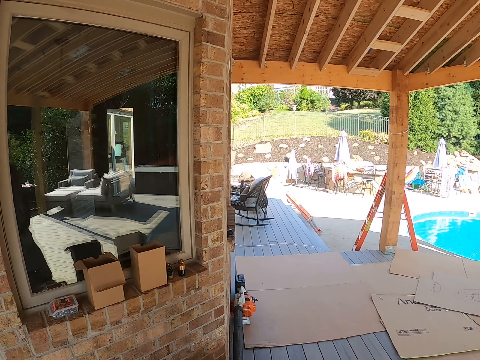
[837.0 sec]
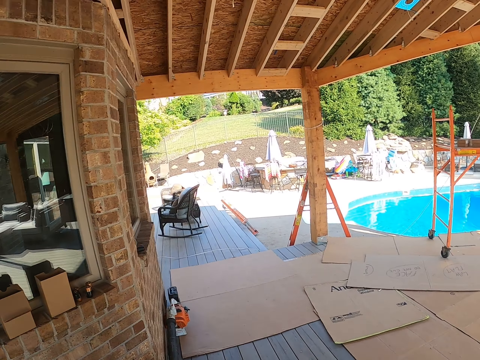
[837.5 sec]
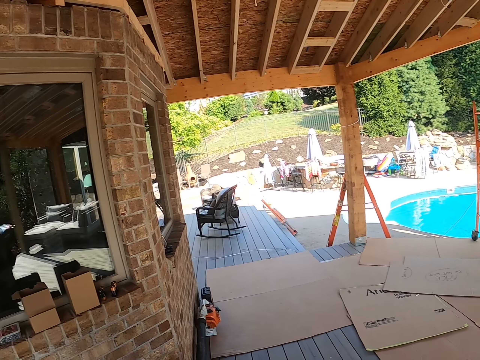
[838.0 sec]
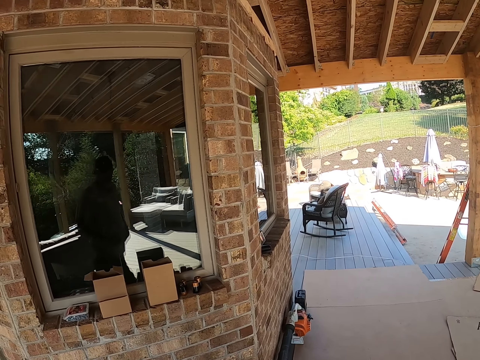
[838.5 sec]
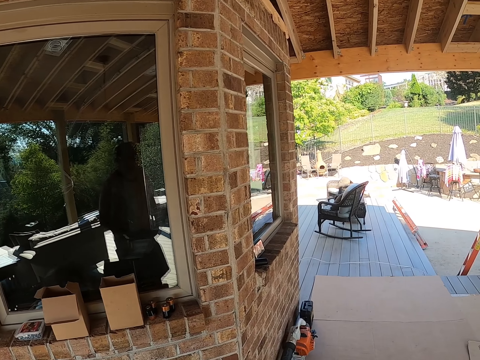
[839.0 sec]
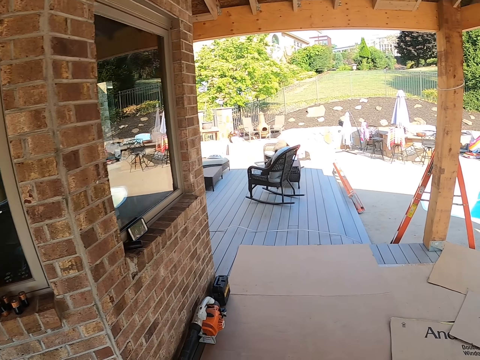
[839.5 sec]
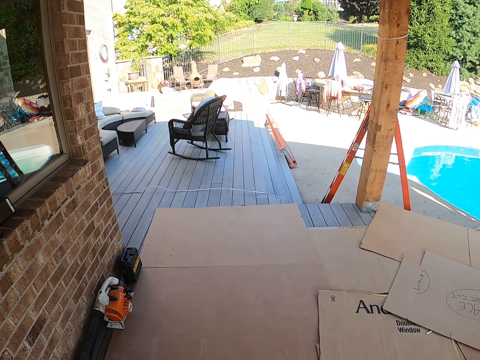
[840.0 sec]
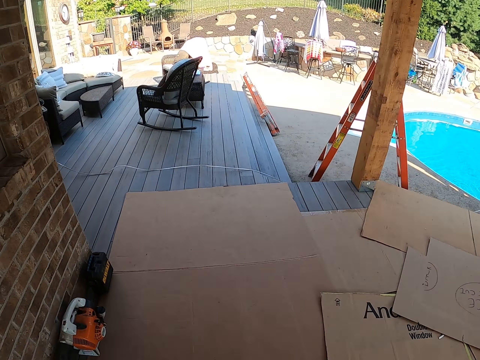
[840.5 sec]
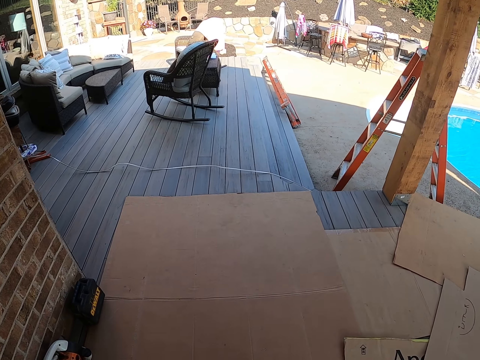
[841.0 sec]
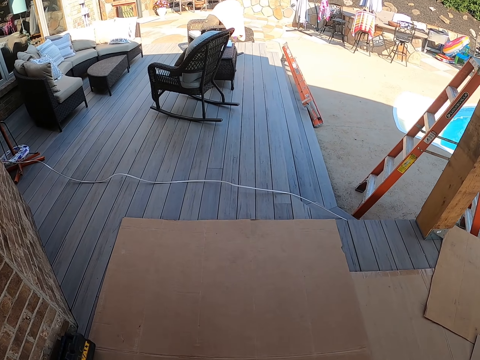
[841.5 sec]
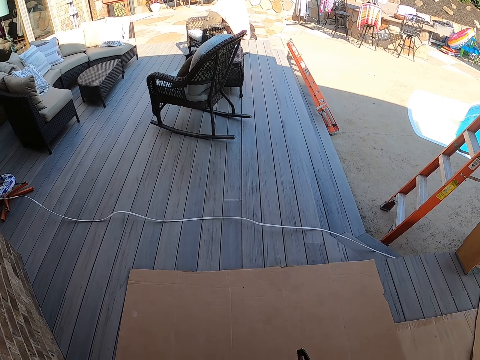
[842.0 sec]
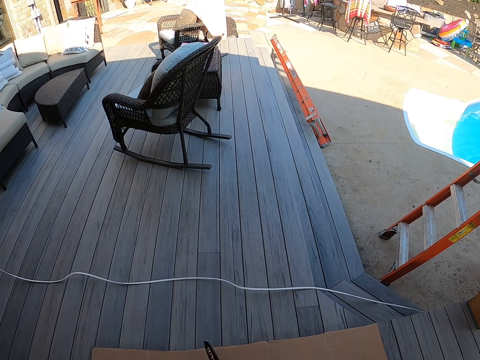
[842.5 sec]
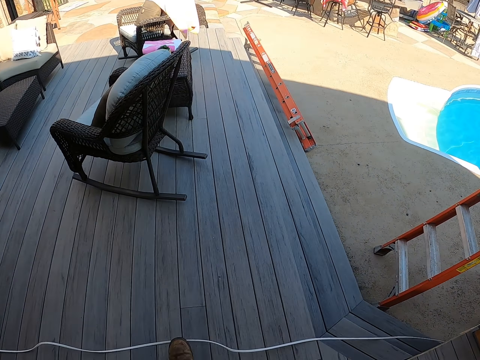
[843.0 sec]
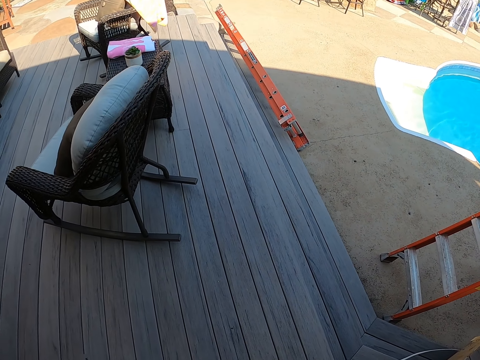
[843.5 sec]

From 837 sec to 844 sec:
The camera wearer walks around the compound.

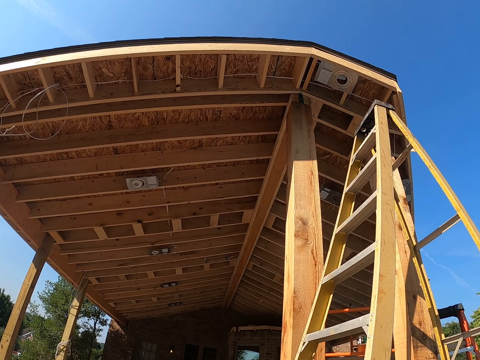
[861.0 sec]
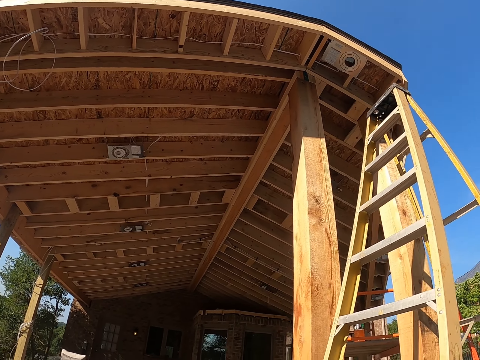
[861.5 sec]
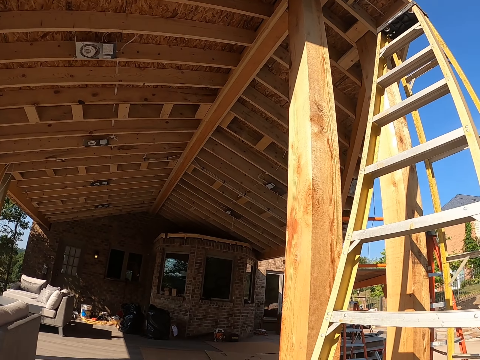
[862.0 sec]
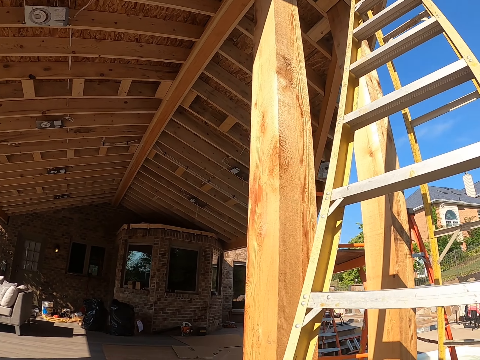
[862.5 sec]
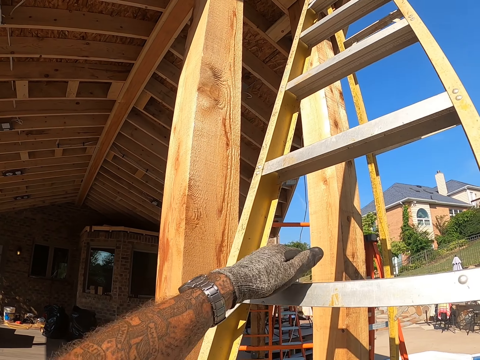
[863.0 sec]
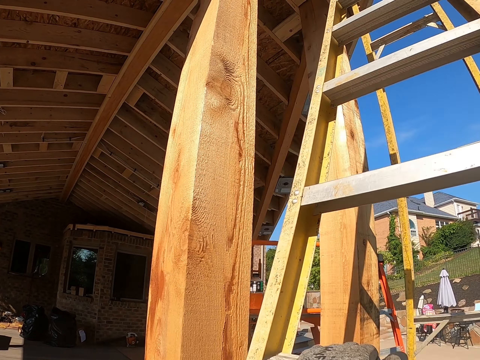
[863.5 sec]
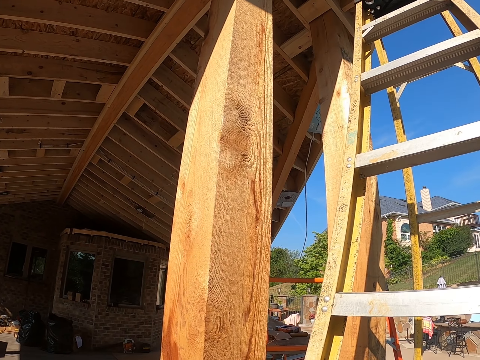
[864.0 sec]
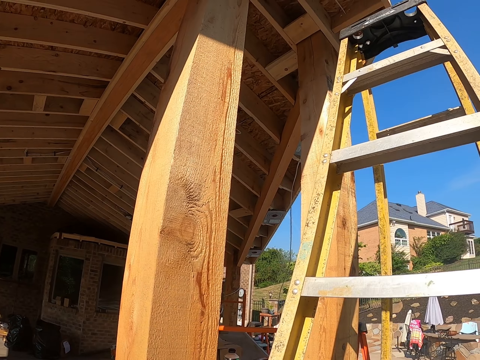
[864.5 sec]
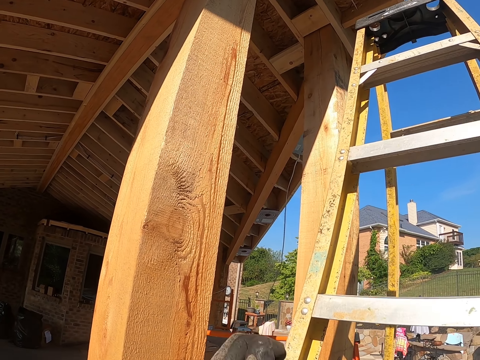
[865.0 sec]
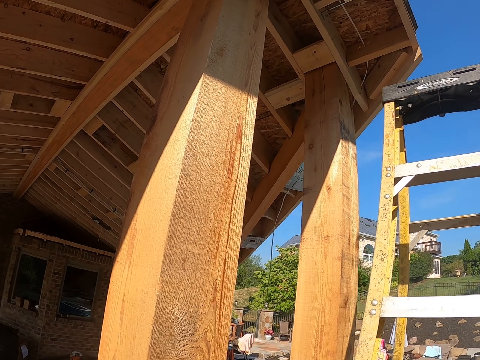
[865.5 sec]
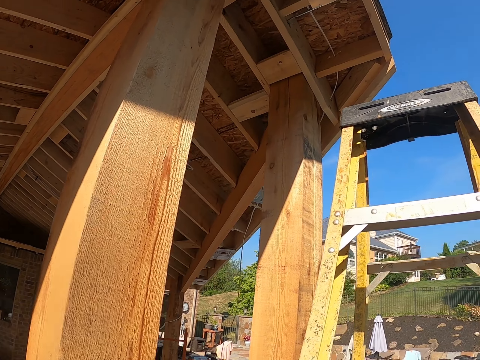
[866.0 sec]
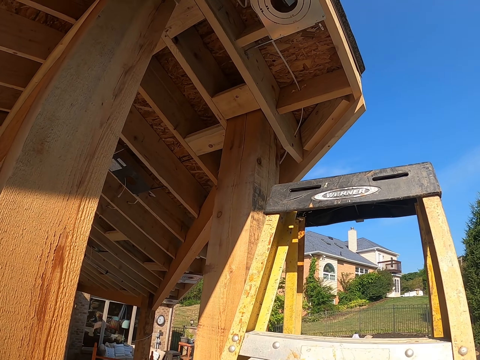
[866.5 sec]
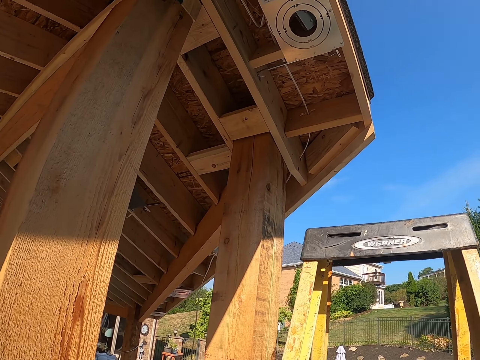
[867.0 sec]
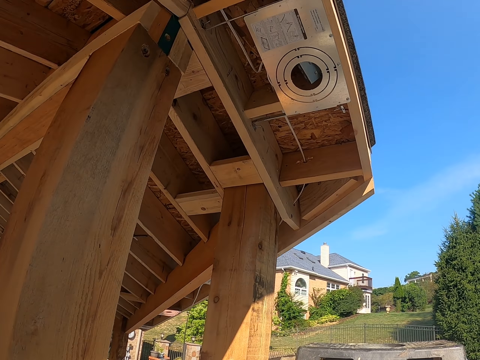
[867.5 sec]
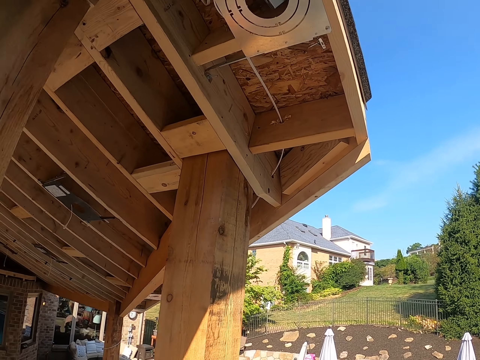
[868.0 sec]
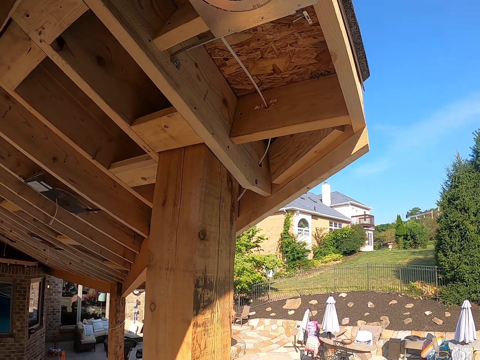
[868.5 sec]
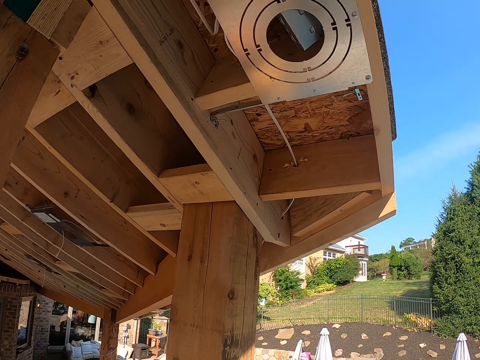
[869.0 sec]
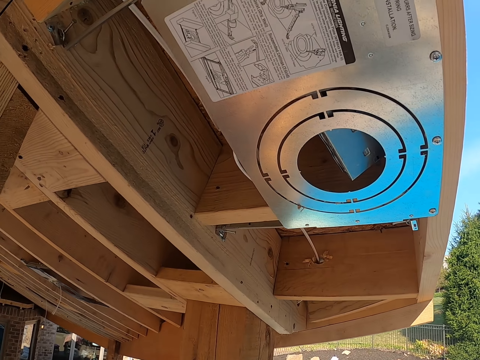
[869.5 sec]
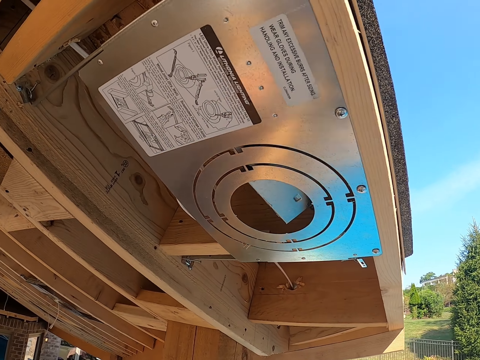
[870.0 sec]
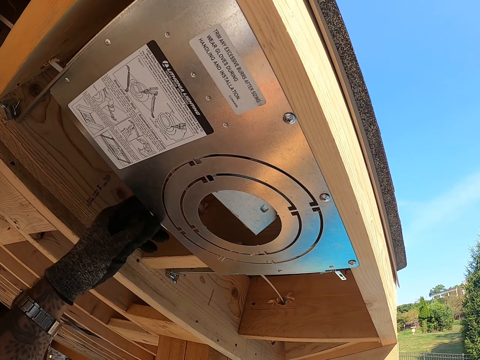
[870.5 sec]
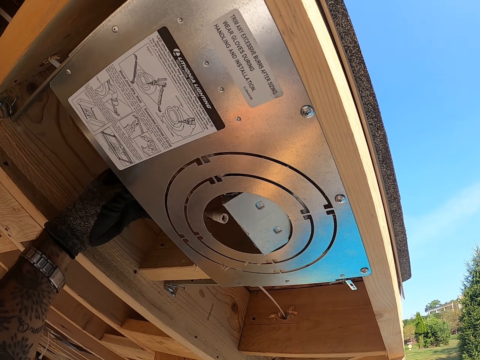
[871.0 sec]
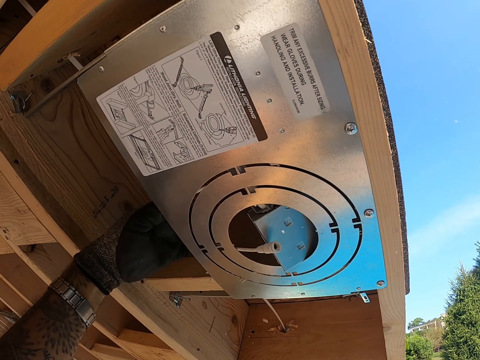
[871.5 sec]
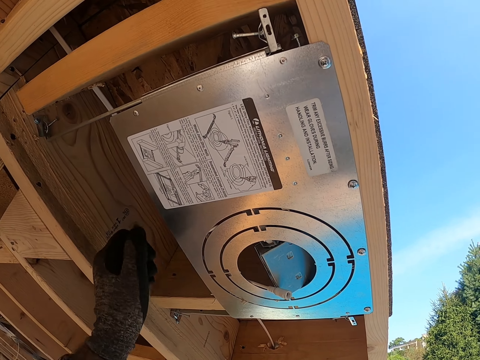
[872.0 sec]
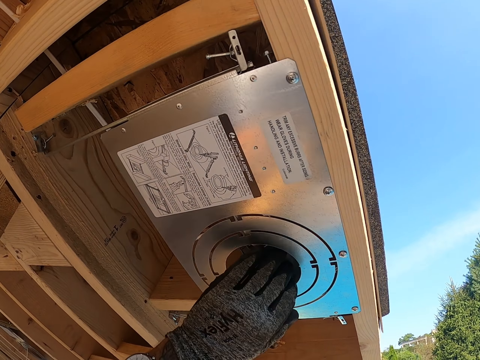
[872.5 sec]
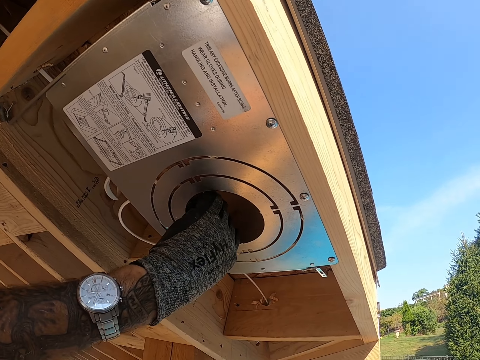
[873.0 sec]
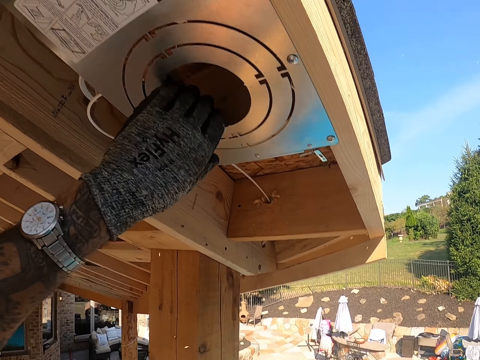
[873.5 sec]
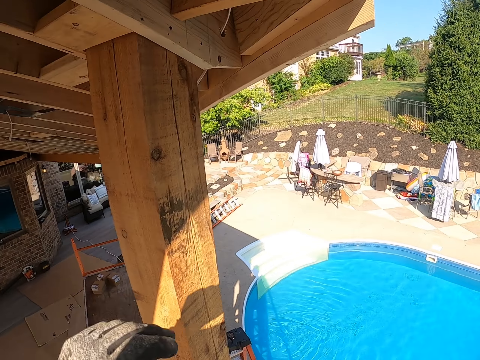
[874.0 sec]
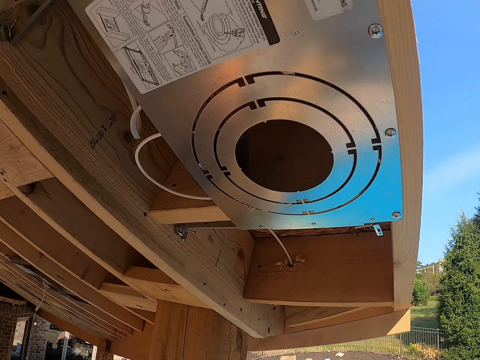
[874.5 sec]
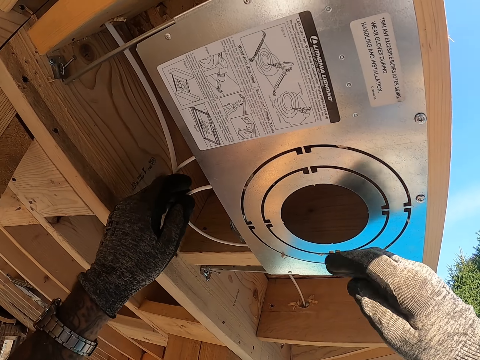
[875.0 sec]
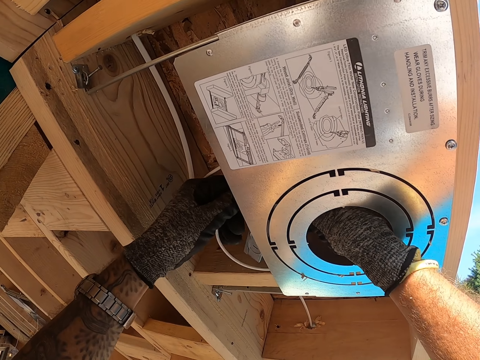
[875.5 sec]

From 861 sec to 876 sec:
The camera wearer climbs up the ladder. They pull the cable. They hold the cable. They adjust the cable.

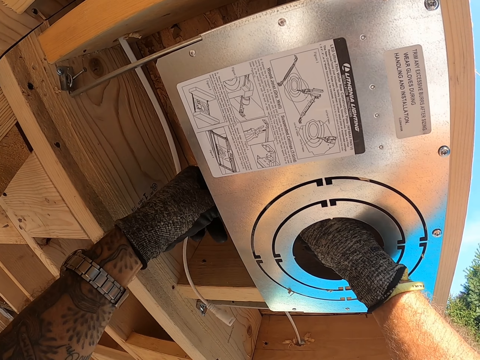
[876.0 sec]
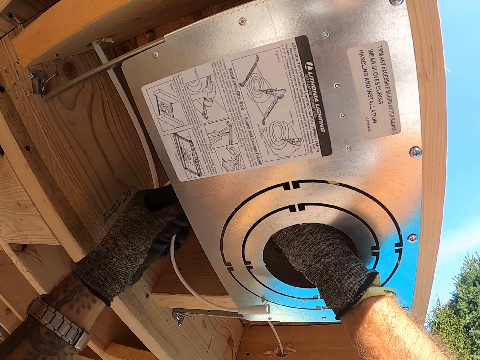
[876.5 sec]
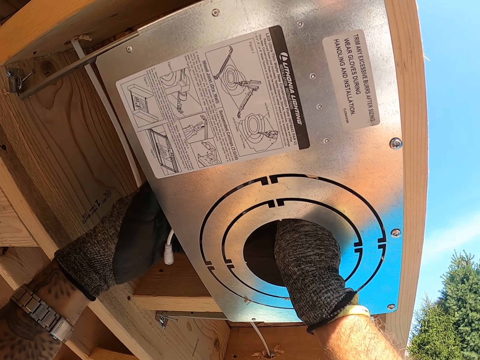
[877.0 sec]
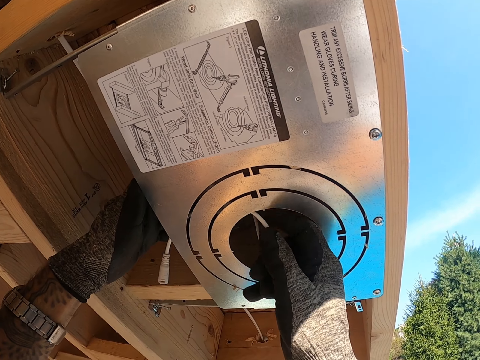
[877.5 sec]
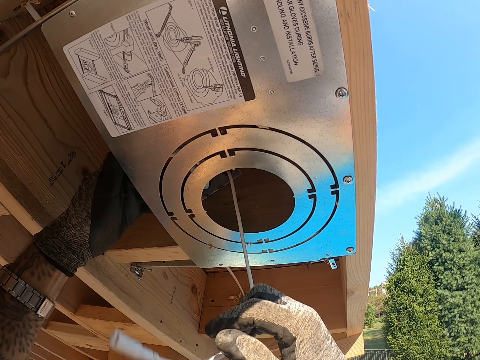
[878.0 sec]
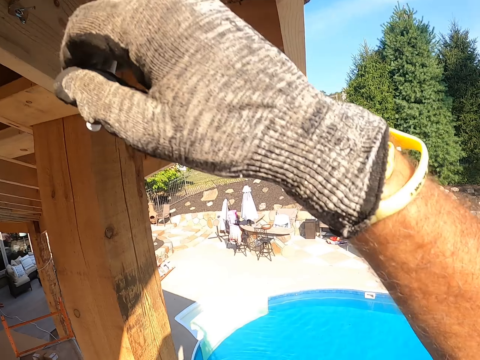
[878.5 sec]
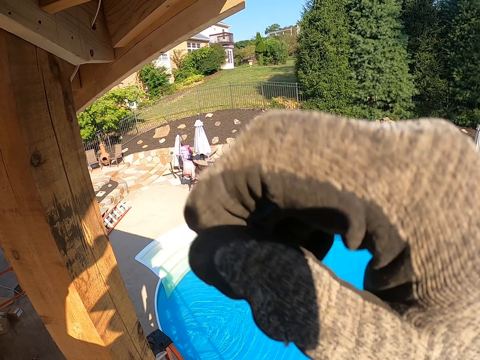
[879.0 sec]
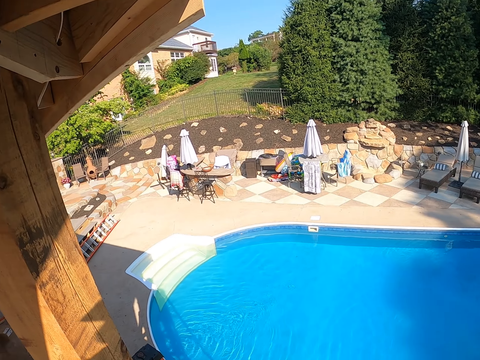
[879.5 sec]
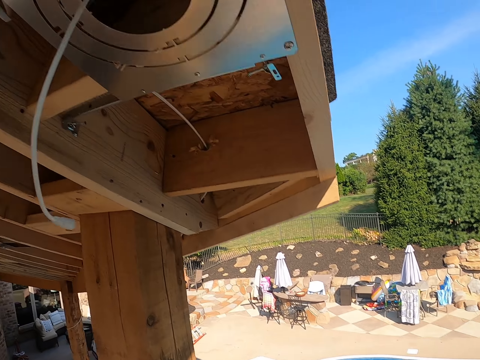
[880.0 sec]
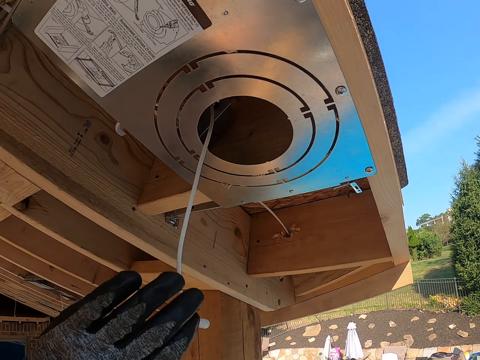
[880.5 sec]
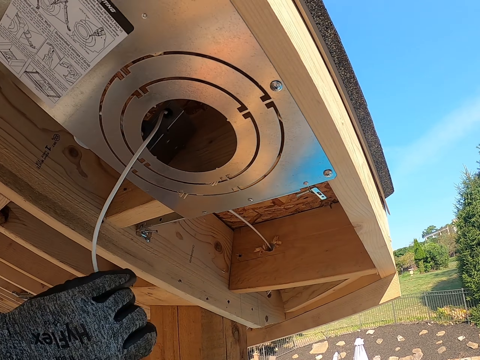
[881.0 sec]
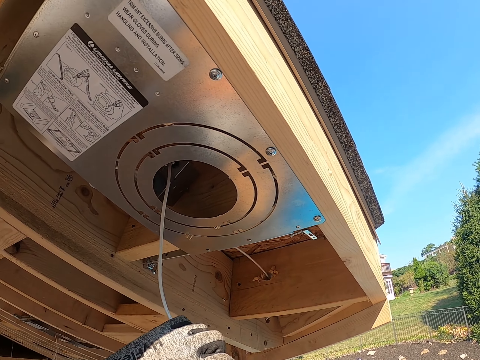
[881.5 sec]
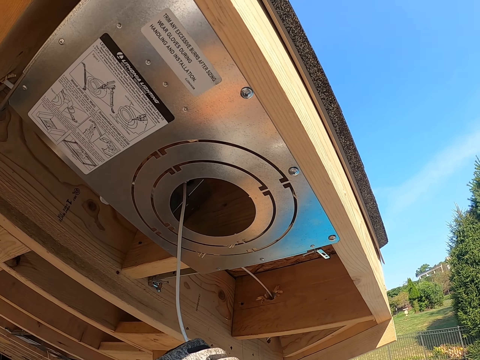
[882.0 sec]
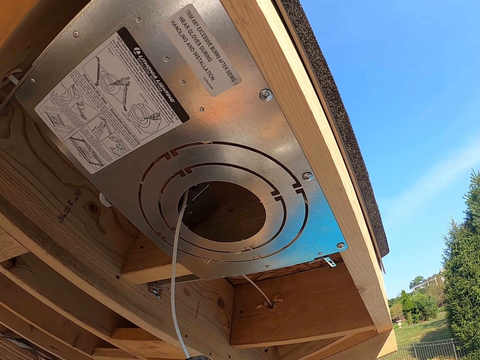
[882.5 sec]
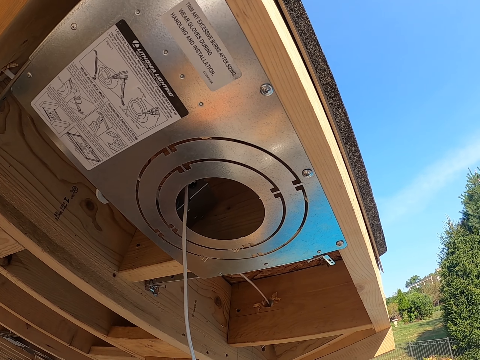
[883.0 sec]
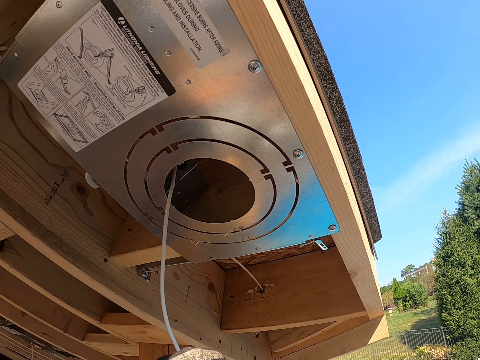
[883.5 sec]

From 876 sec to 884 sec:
The camera wearer pulls the cable.
